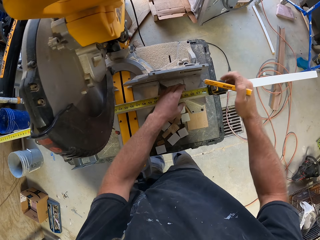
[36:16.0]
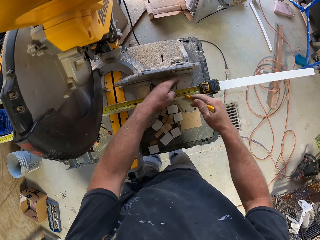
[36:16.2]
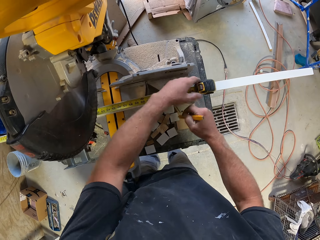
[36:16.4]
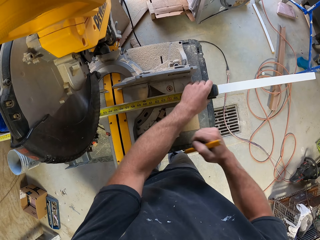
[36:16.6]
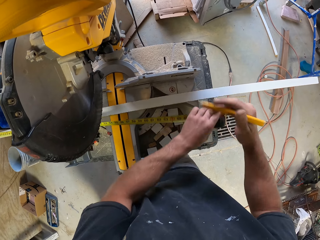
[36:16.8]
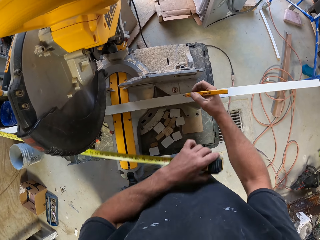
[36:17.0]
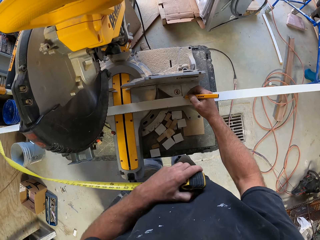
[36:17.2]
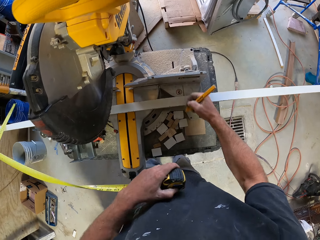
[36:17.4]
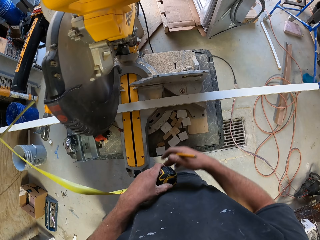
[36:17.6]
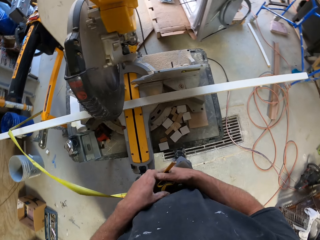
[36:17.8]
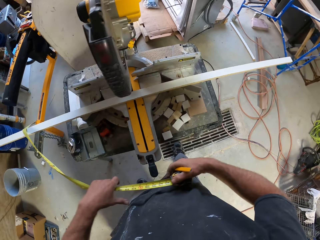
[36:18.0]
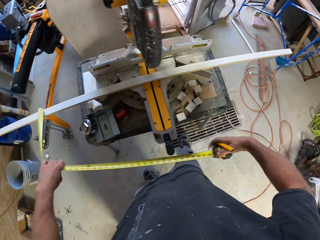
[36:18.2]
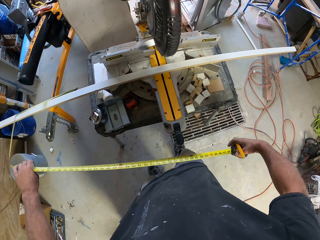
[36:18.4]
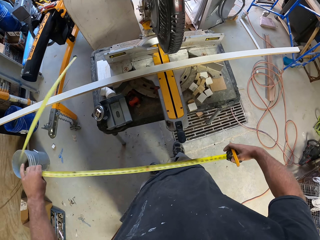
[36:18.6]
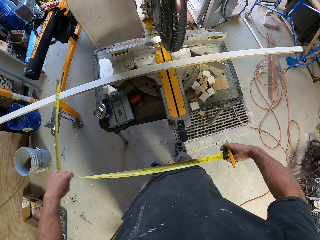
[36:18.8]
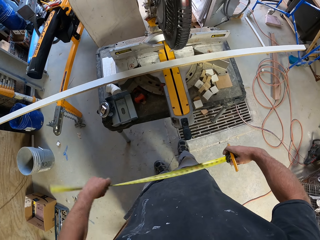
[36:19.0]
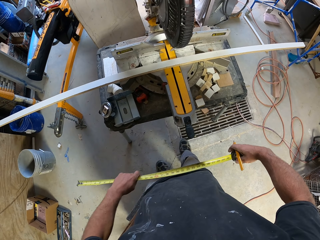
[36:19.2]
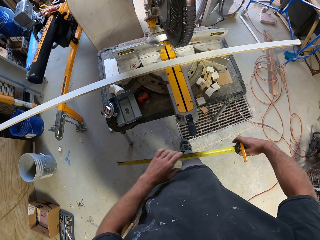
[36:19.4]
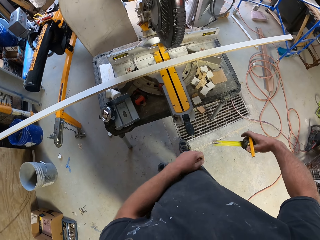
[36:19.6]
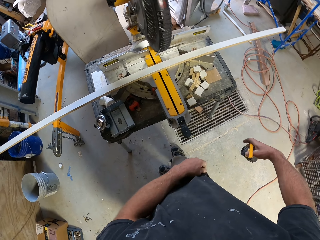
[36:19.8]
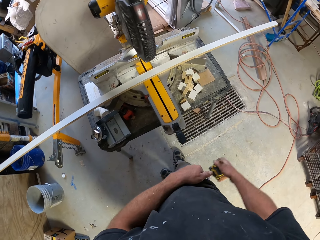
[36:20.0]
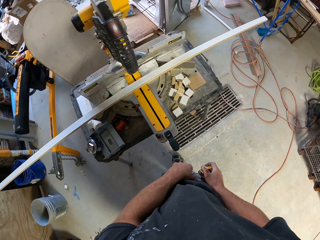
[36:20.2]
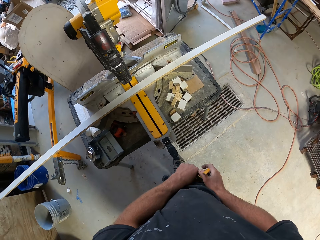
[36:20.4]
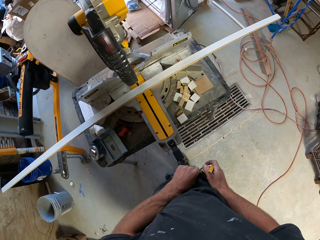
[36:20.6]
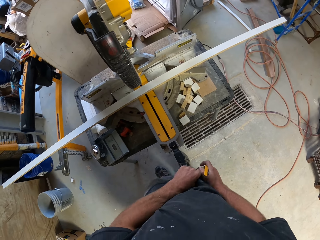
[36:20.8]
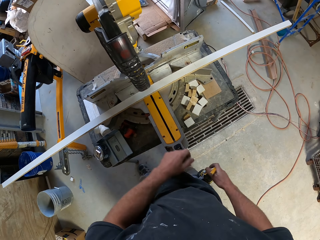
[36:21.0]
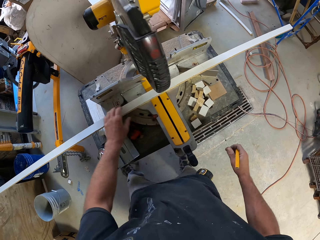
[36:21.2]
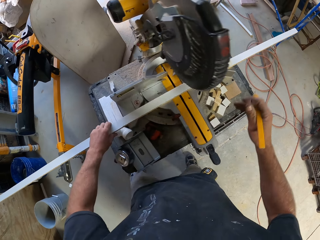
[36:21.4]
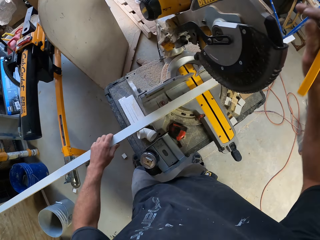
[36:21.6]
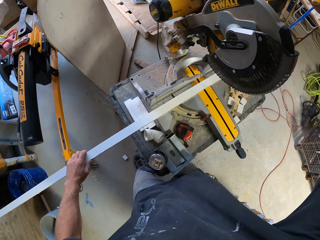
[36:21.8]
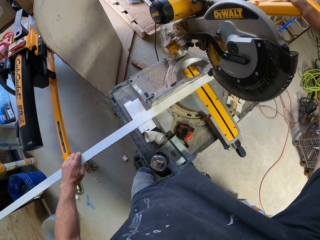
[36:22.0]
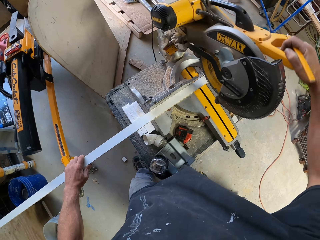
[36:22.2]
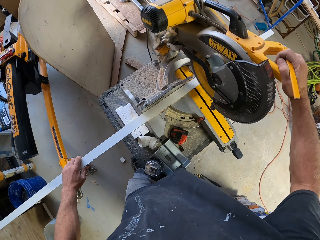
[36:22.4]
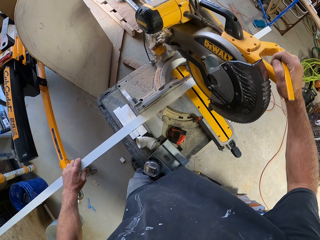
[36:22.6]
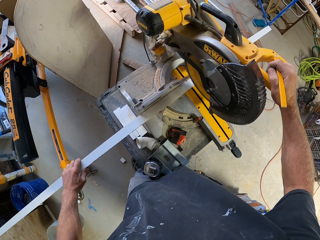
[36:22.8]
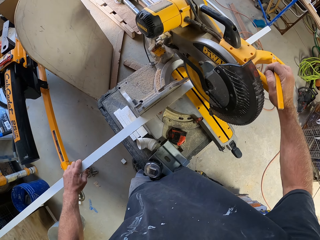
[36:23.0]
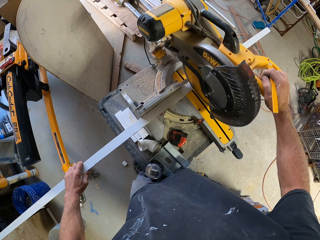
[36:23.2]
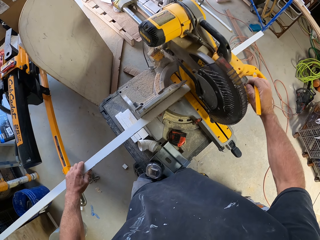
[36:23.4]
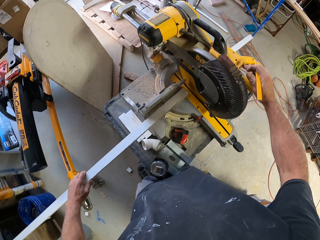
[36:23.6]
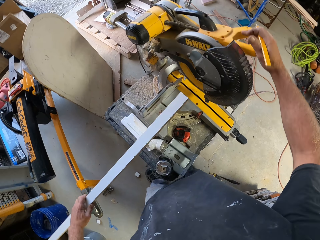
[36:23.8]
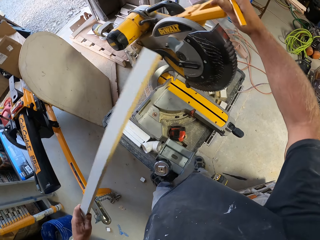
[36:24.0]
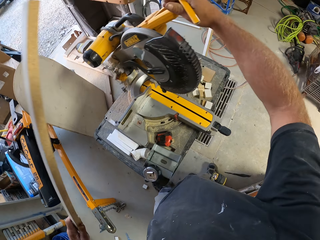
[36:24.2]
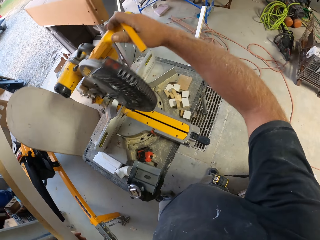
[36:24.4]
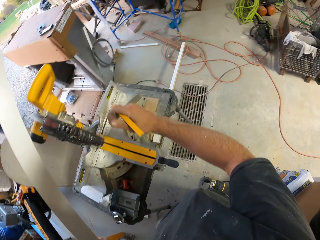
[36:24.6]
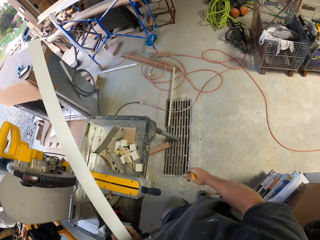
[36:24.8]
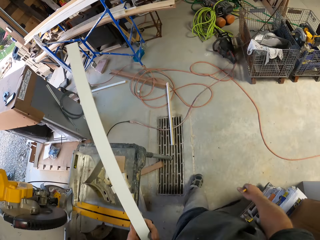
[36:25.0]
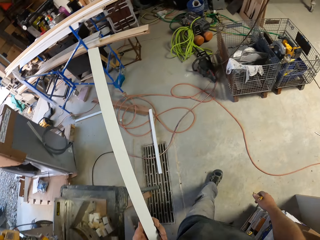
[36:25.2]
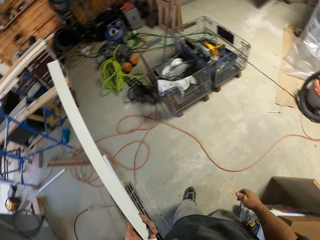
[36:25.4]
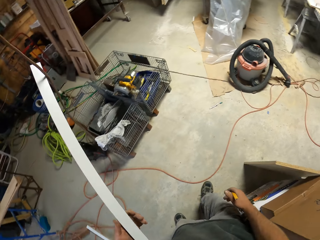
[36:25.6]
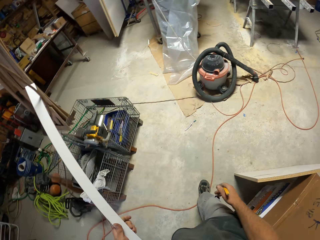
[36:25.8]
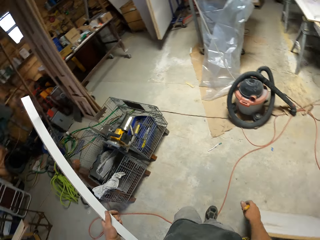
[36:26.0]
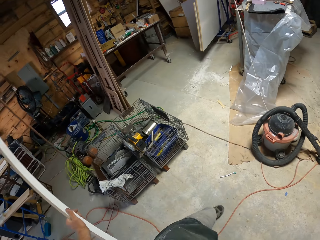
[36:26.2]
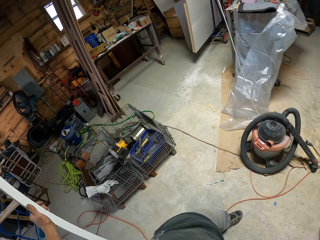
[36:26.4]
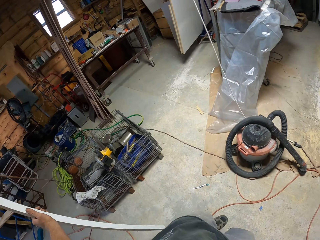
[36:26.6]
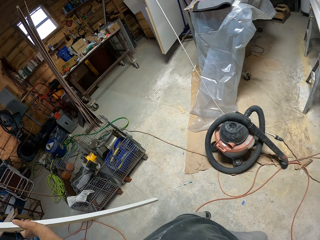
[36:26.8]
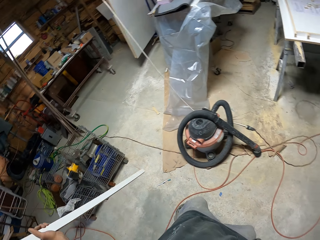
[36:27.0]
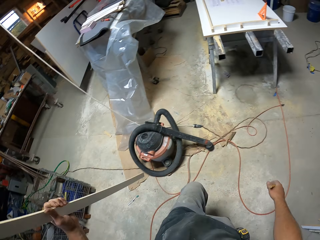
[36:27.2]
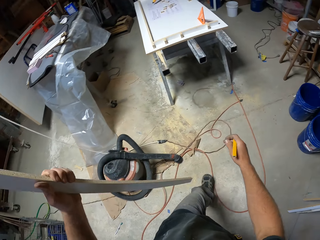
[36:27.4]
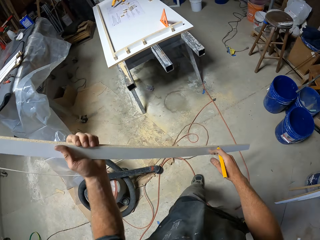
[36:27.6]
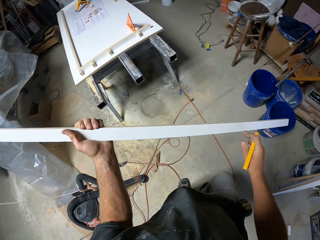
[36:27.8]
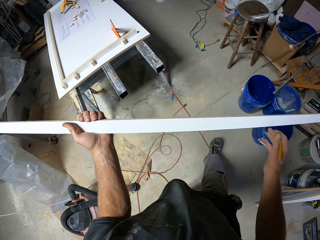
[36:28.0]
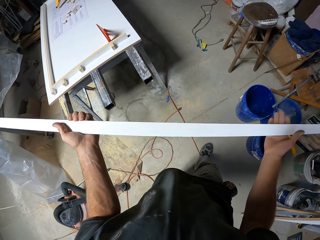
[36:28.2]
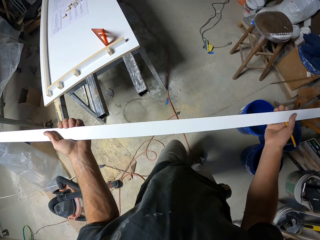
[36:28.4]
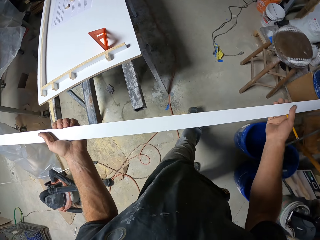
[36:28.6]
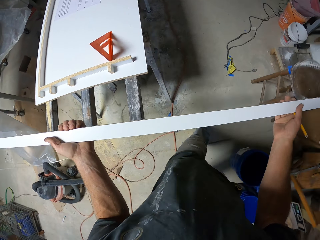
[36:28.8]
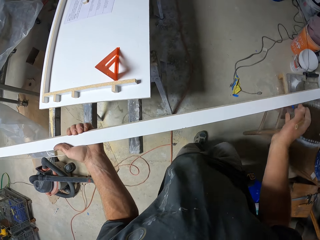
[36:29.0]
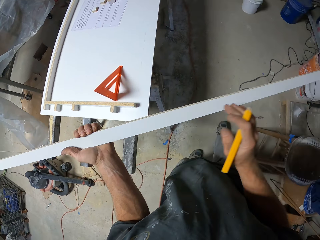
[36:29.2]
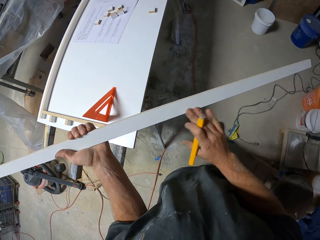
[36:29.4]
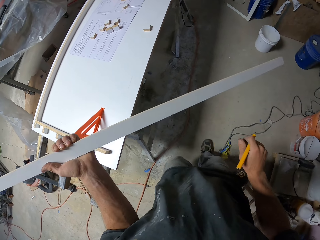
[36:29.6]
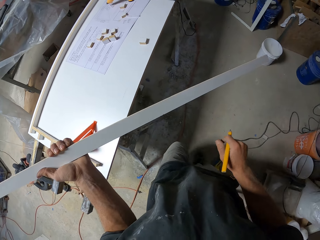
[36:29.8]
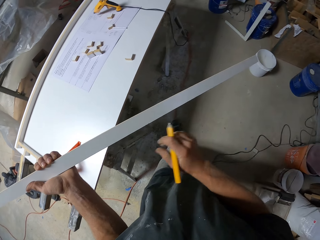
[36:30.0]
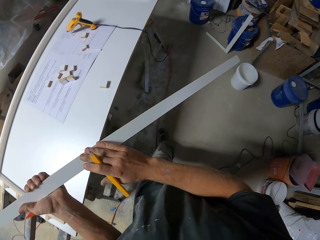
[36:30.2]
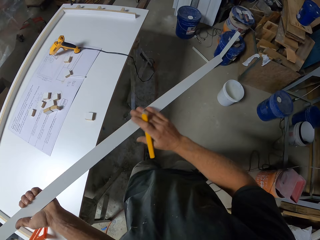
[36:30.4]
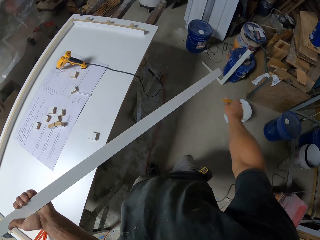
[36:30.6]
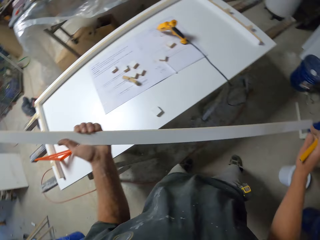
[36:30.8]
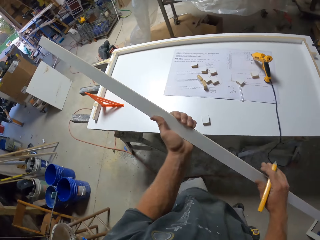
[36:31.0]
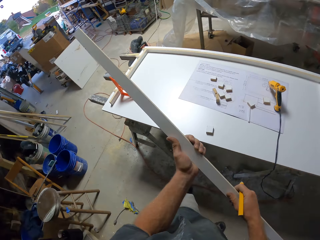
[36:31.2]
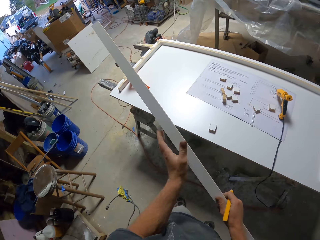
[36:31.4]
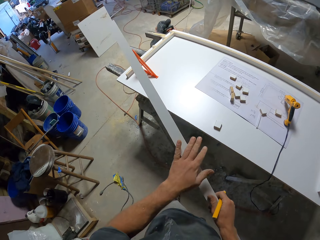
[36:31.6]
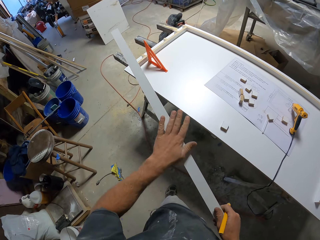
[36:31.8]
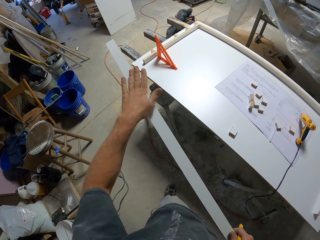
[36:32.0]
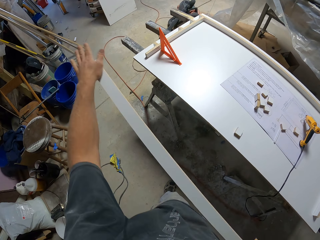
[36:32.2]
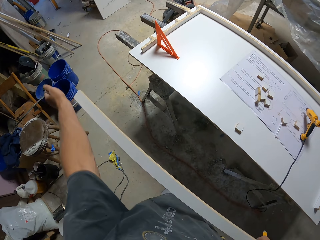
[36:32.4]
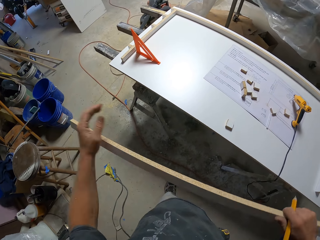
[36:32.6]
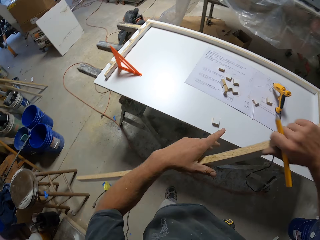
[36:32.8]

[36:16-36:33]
The camera wearer moves the hand. They move the tape measure. They mark on the piece of wood. They touch the tape measure. They retract the tape measure. They touch the trouser. They hang the tape measure on the pocket. They move the leg. They touch the piece of wood. They move the piece of wood. They touch the disc cutter. They pull the disc cutter. They cut the piece of wood. They move the piece of wood. They move the disc cutter. They walk across the workshop. They move the piece of wood. They hold the piece of wood. They step forward. They wipe the piece of wood with the hand. They pass the piece of wood to the right hand. They wipe the piece of wood. They pass the piece of wood to the left hand.

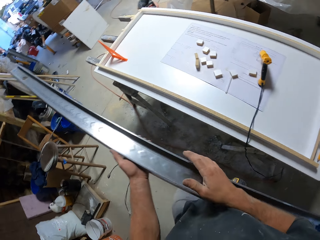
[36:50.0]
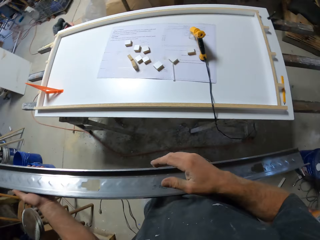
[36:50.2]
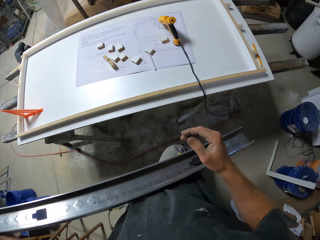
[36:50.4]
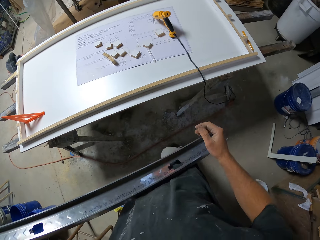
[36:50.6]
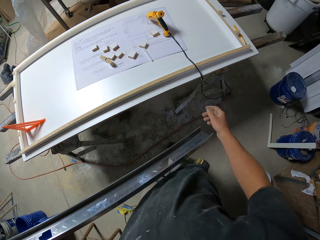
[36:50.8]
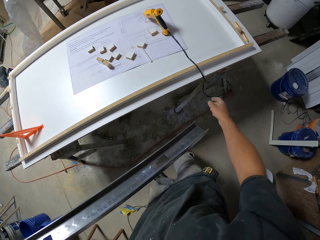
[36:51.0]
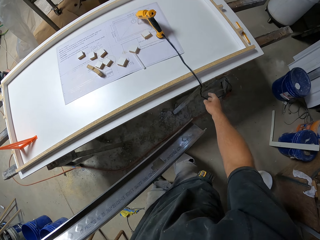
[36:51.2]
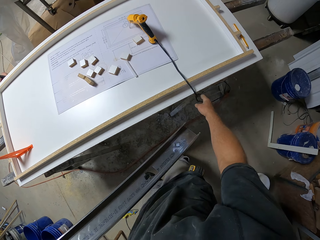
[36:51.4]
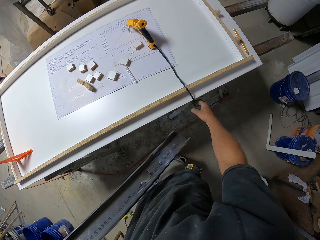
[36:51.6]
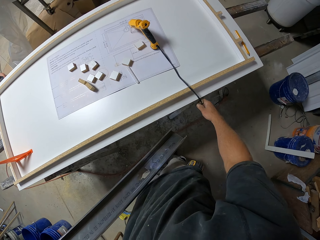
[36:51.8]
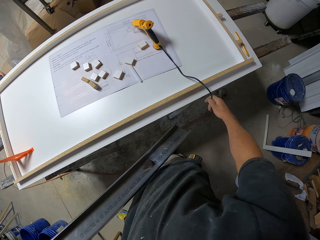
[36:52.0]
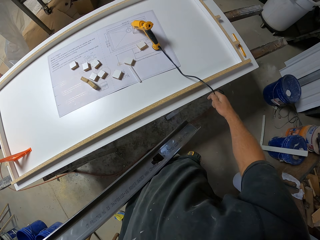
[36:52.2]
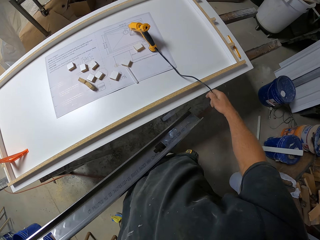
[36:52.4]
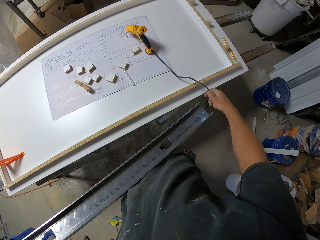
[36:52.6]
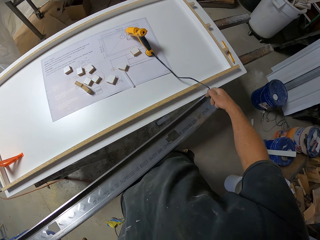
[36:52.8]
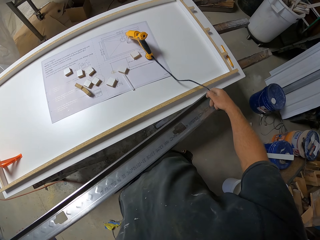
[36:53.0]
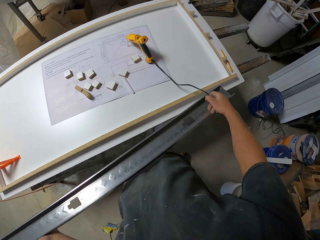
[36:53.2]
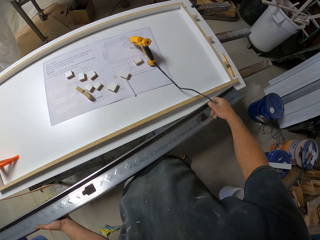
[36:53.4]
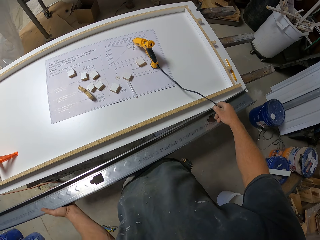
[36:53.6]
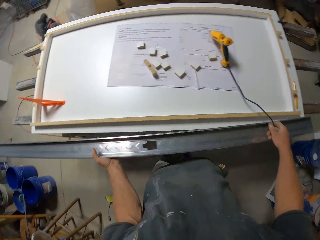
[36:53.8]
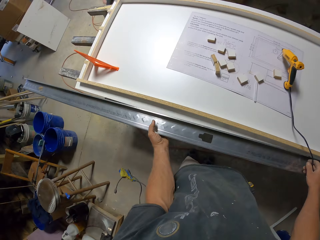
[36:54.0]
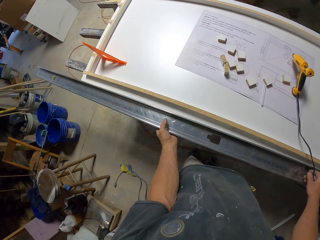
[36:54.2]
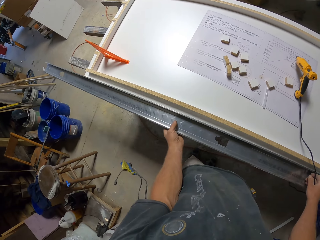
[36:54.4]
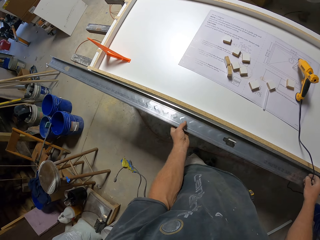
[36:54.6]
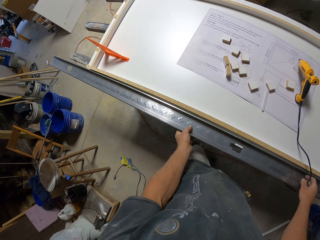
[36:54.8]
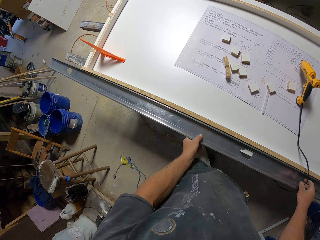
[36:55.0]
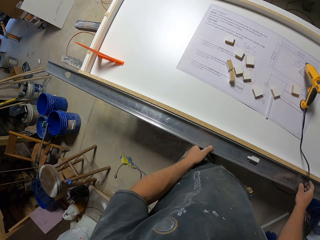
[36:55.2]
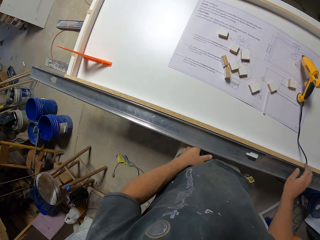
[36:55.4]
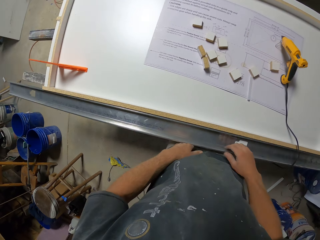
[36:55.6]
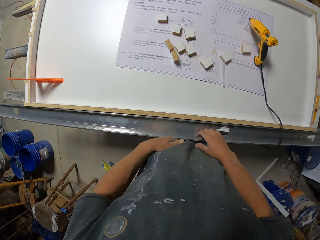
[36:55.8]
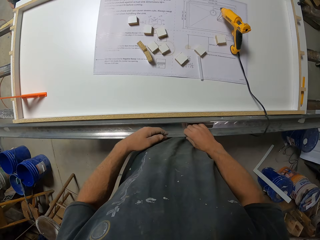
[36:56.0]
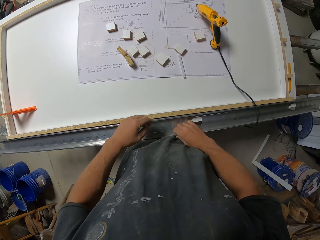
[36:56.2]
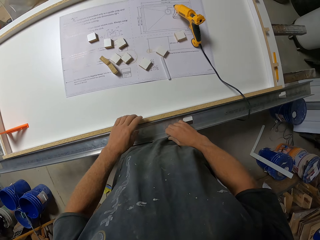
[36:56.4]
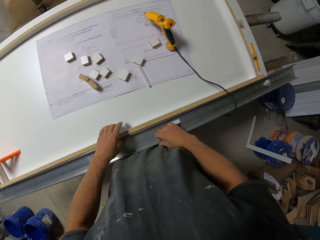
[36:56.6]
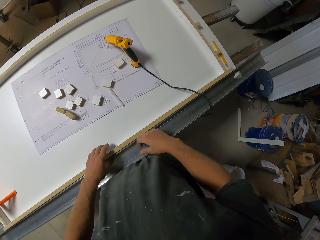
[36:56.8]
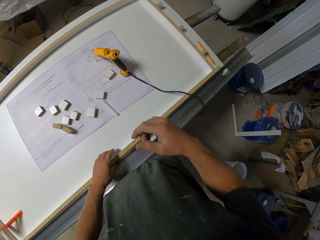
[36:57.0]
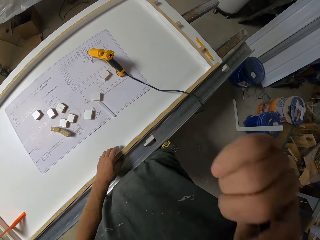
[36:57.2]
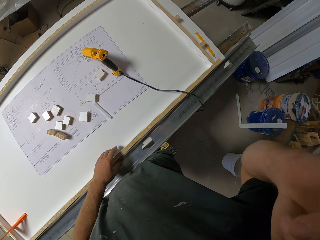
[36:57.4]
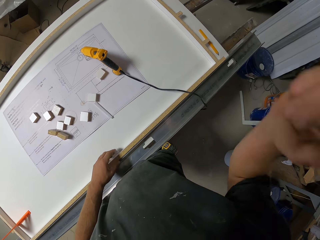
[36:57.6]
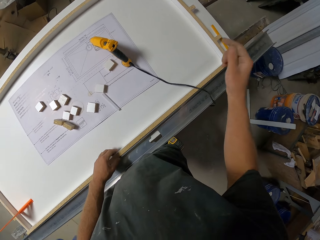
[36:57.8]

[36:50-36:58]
The camera wearer passes the flat bar to the left hand. They lift up the glue gun cable. They put the flat bar on the table. They move the flat bar. They touch the flat bar. They lift the hand.
